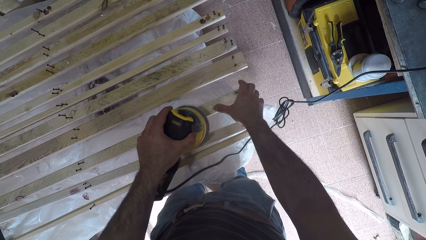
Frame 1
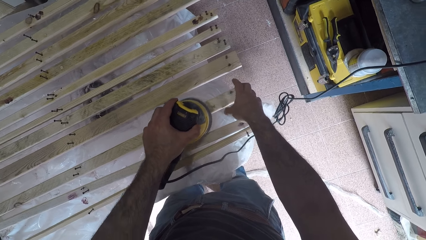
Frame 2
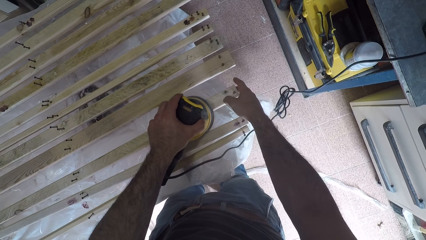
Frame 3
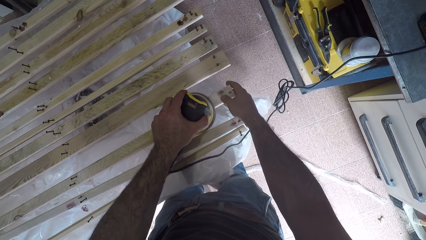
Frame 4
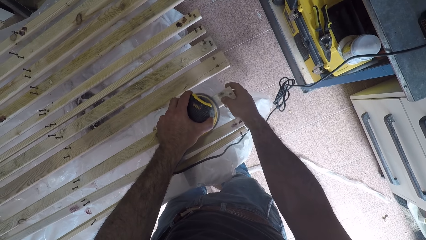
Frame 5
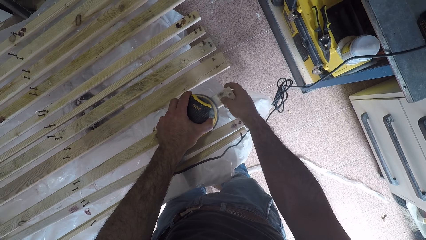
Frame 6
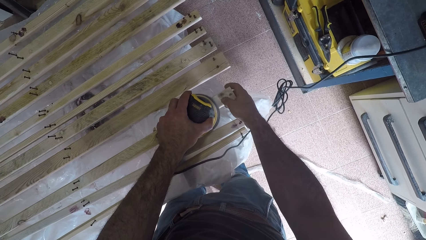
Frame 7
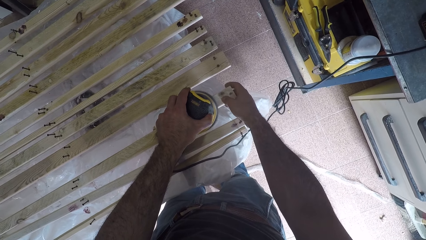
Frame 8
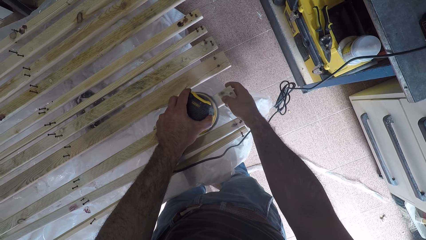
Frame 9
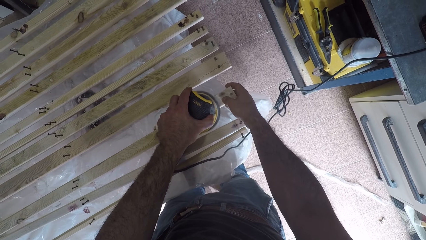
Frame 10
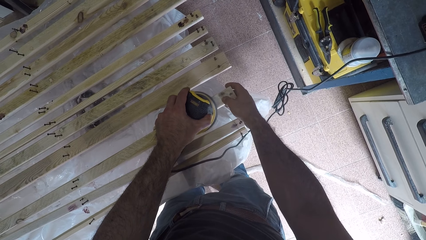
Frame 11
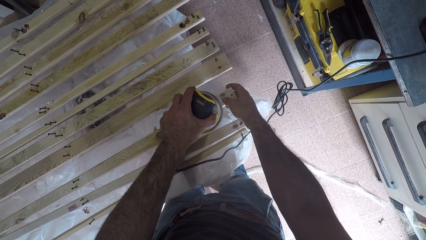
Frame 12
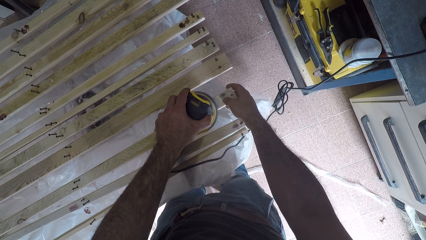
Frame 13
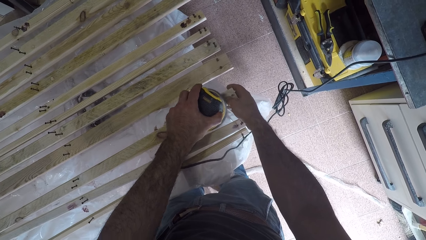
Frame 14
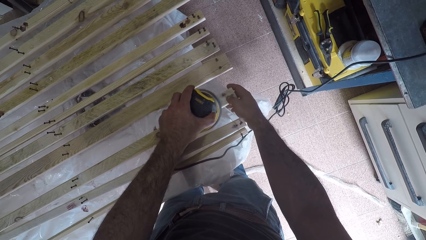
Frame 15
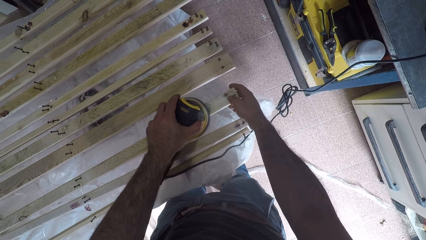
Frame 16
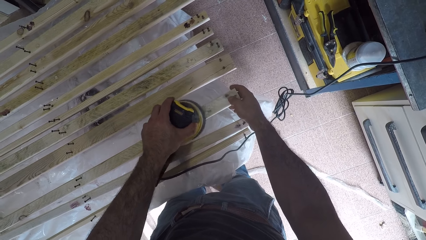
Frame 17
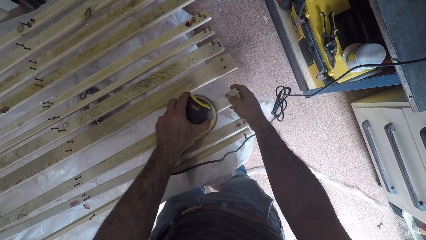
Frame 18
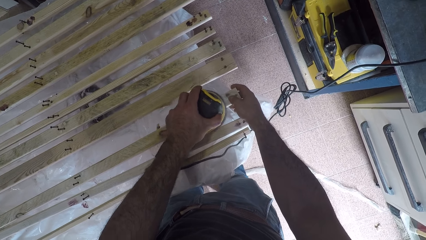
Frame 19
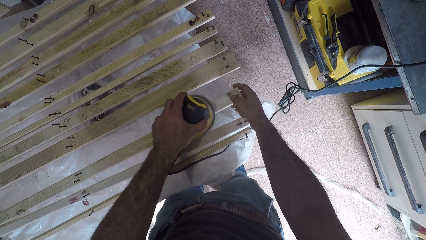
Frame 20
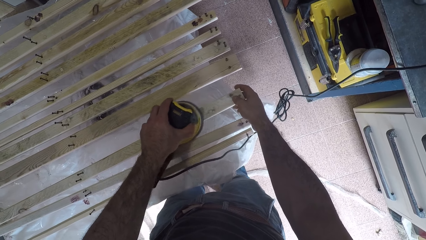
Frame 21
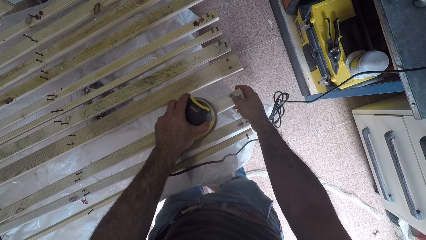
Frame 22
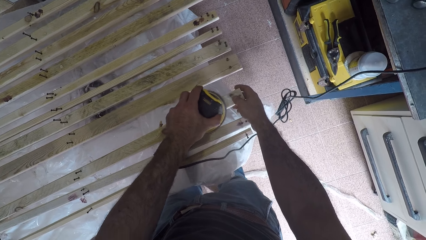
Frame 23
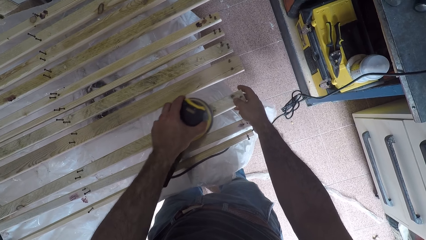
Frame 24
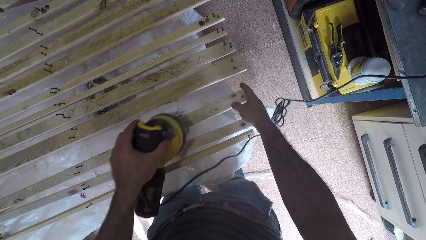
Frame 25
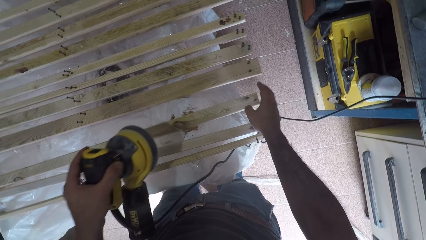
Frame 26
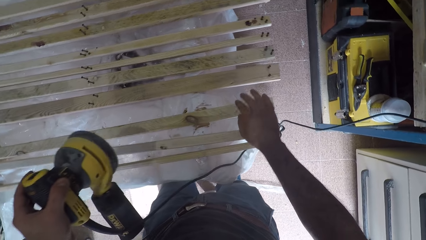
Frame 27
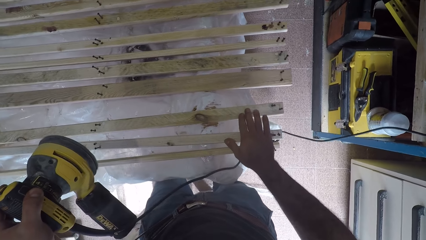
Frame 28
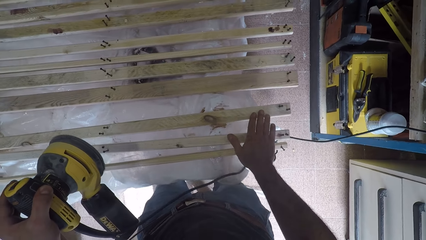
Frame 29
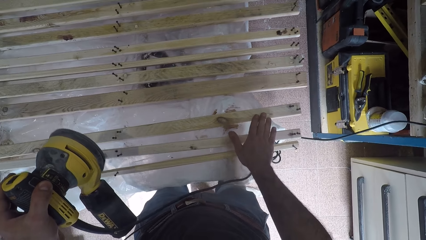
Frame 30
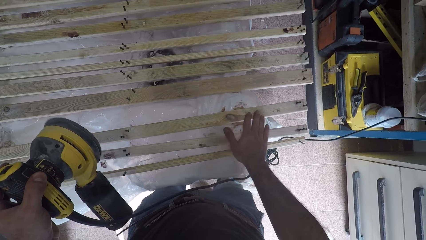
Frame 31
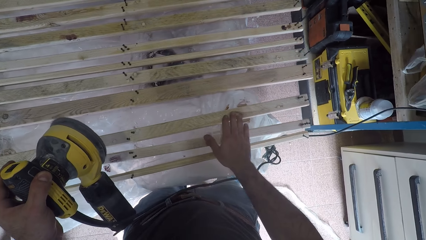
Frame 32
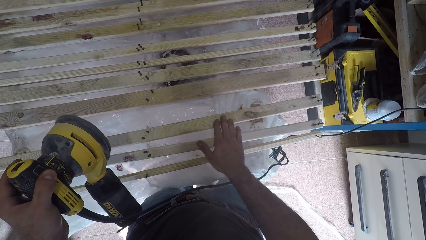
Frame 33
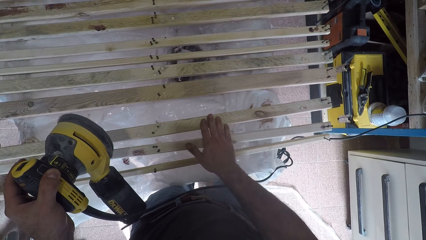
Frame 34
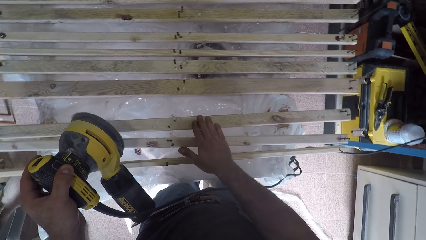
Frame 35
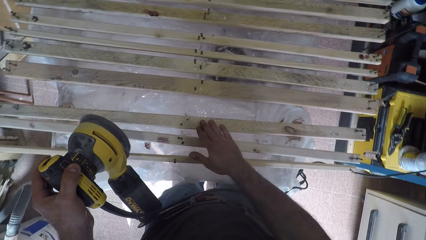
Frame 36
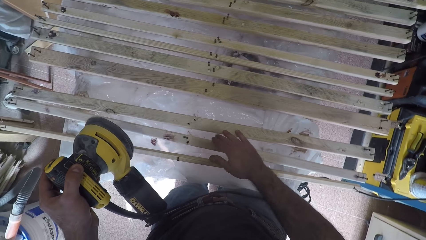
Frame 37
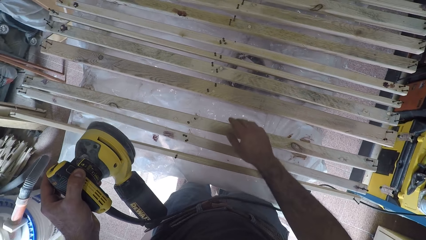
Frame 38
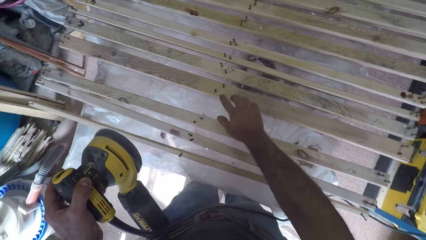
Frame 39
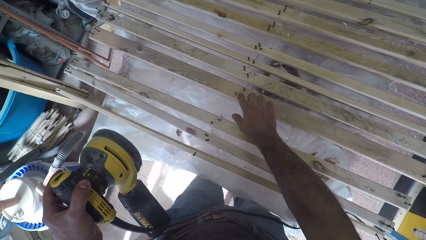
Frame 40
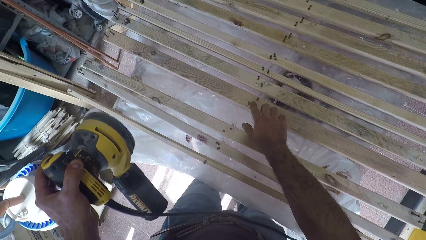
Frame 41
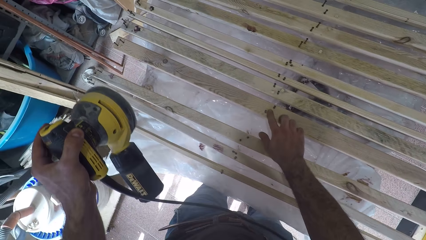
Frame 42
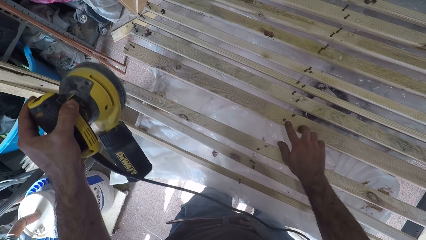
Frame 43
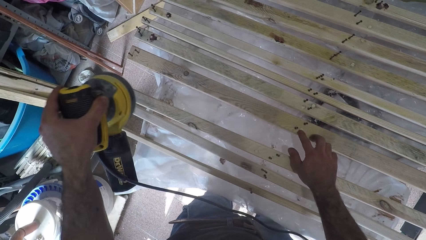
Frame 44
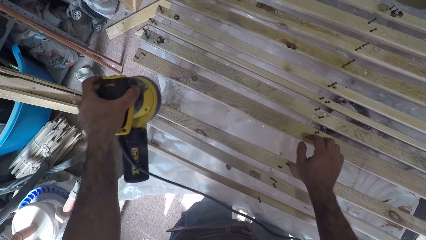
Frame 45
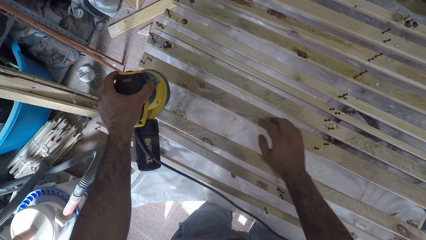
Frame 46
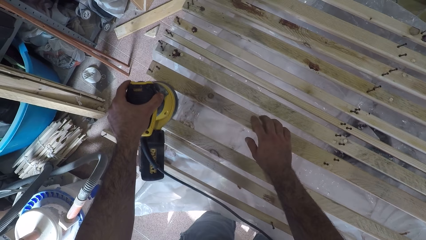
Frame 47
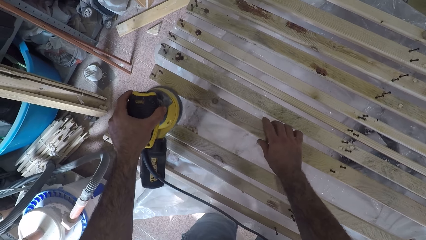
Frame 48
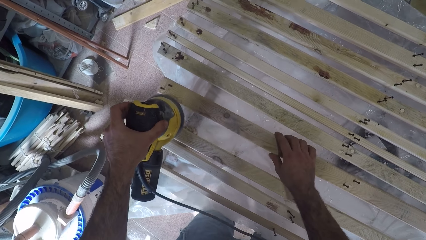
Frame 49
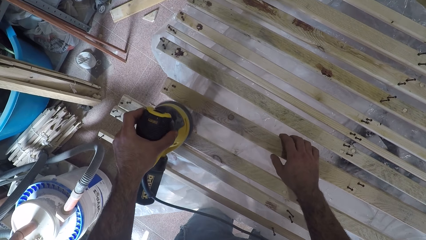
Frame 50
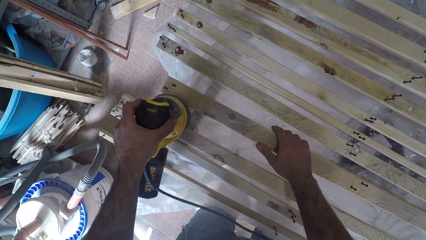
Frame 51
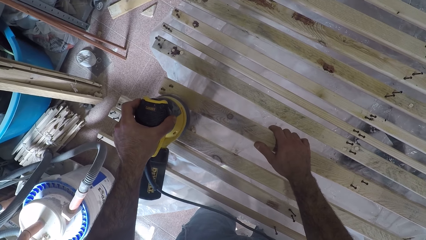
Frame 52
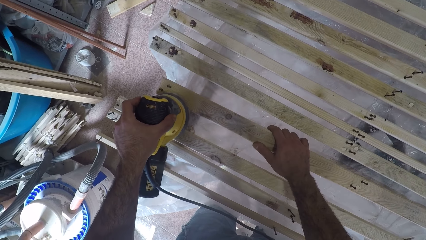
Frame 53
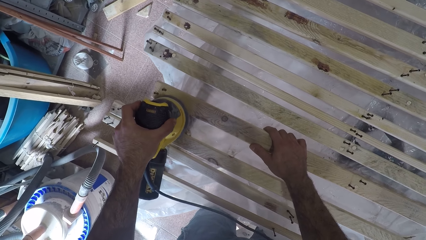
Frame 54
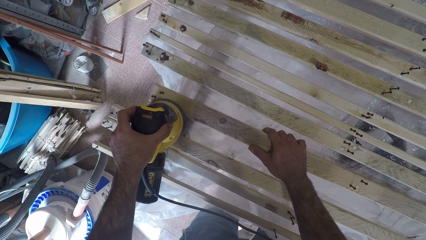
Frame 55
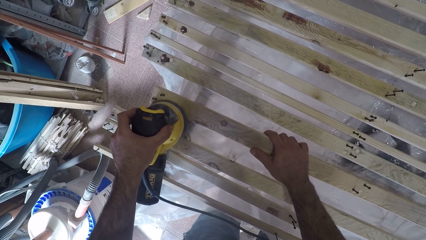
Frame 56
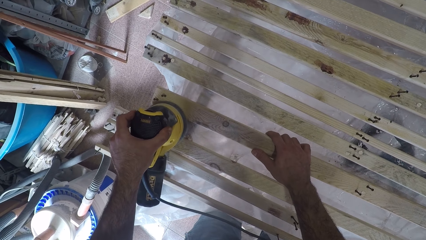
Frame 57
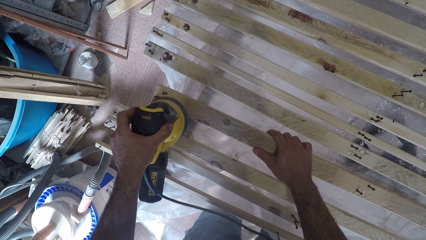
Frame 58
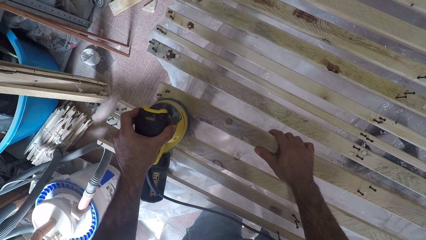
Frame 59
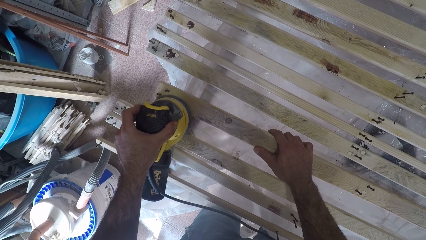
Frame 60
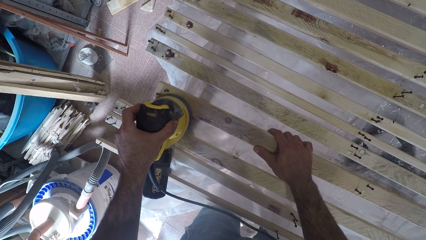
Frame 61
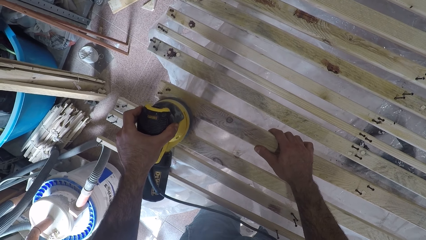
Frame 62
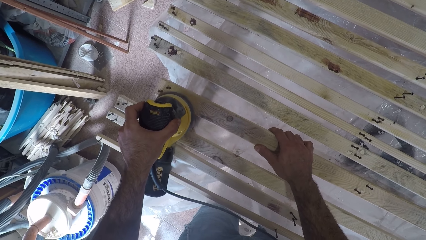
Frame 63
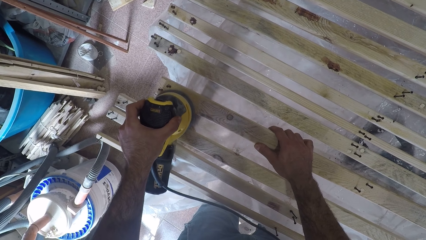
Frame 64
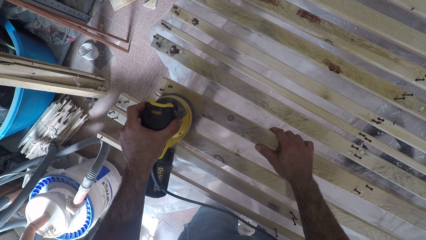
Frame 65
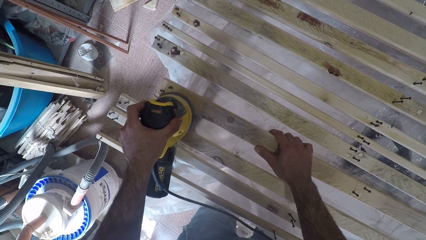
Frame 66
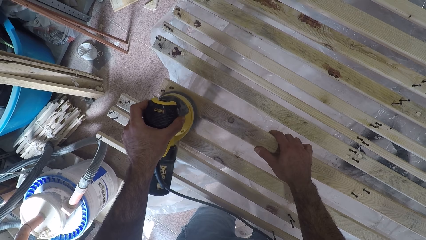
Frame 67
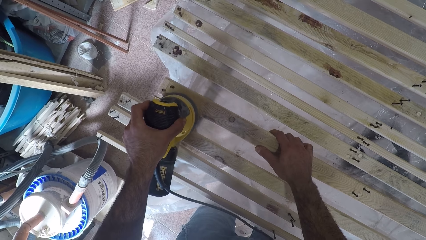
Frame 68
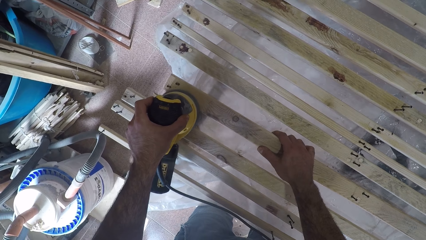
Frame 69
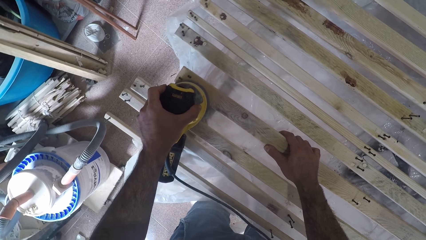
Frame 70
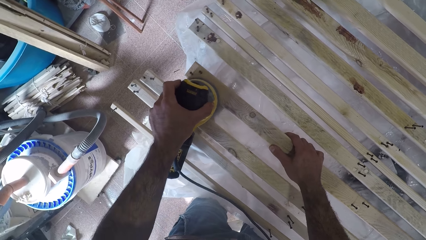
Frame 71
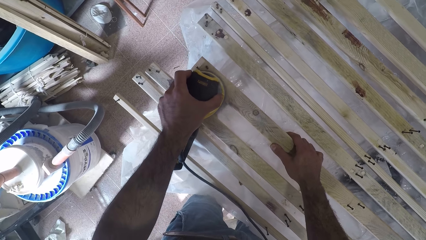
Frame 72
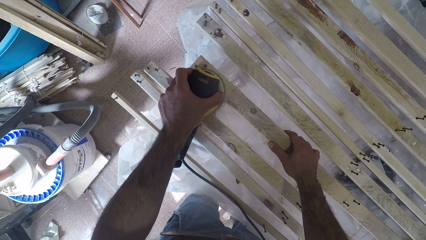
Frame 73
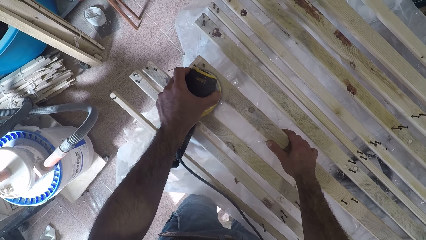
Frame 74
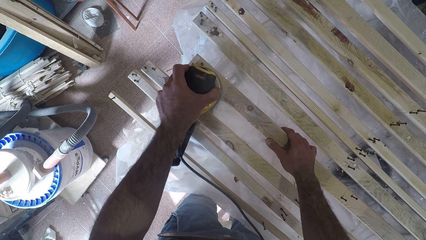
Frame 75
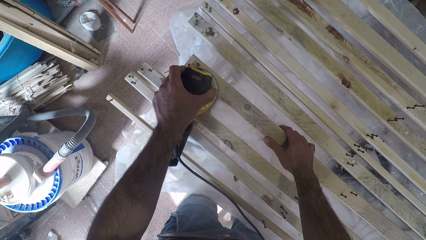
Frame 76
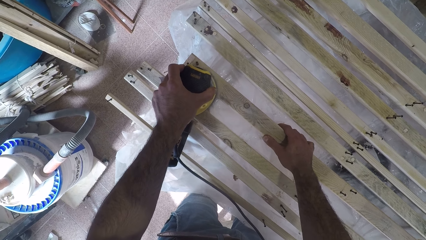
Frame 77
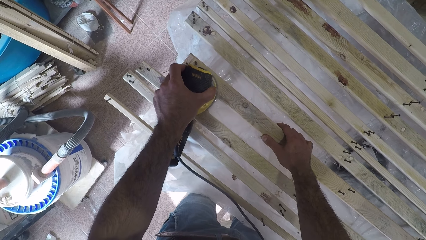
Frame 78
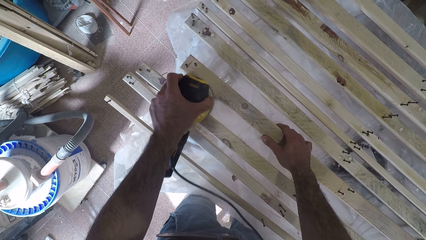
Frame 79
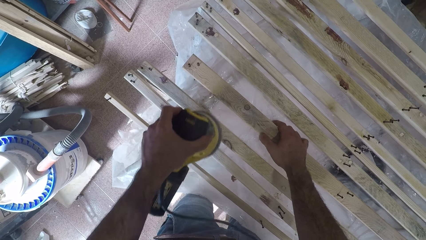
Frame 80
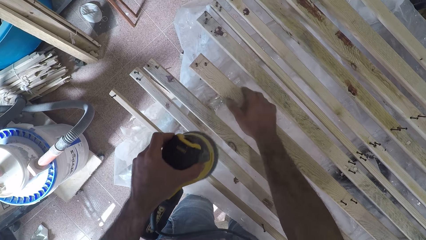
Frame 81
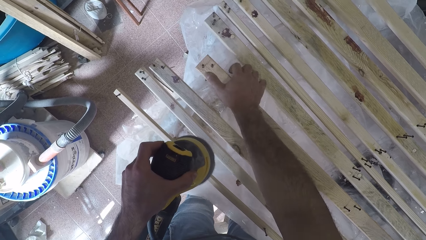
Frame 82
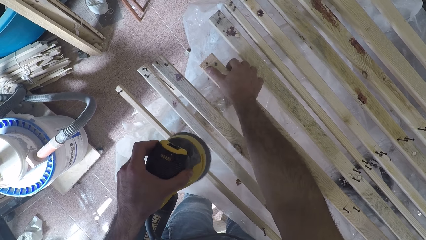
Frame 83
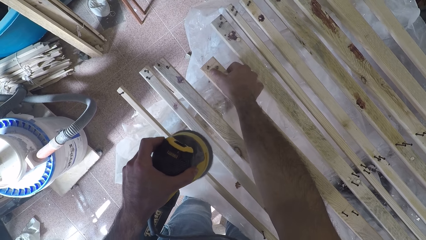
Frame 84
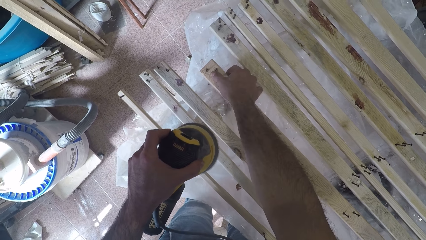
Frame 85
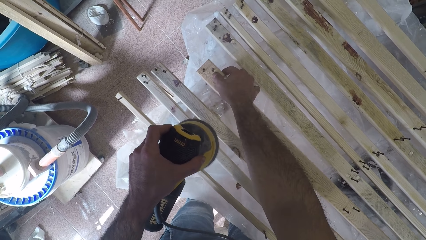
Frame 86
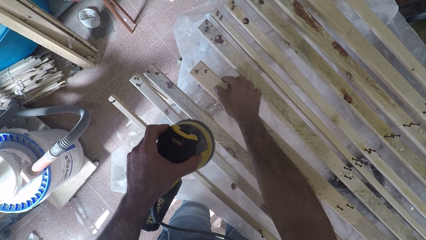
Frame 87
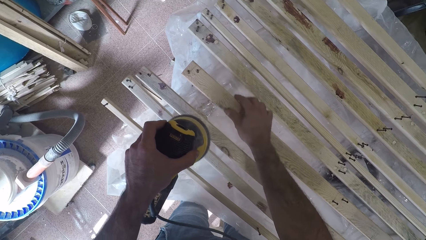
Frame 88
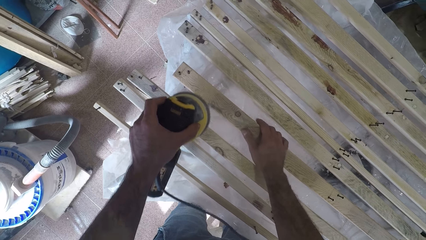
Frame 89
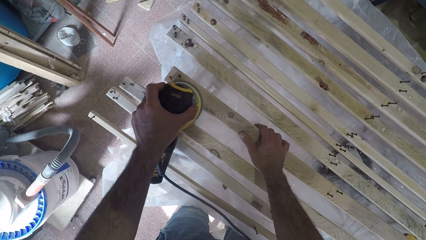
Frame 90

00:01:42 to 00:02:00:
The camera wearer continues to brush the second wood plank with the brush oscillating tool. He touches the surface of the second wood plank with his right hand. He touches the surface of a third wood plank. He looks around the pieces of wood on the table. He moves towards the far end of the table. He adjusts the third wood plank to the right. He brushes the third wood plank with the brush oscillating tool. He pulls a piece of wood closer. He touches the surface of the third wood plank with his right thumb.
